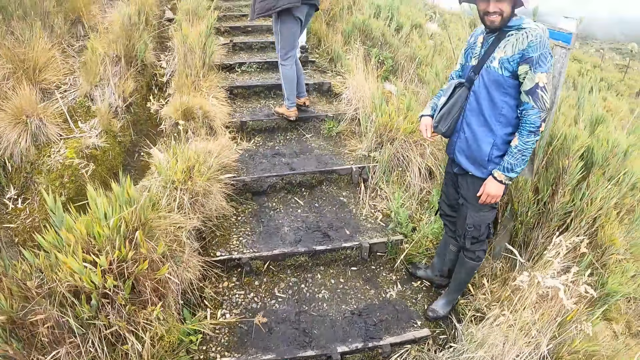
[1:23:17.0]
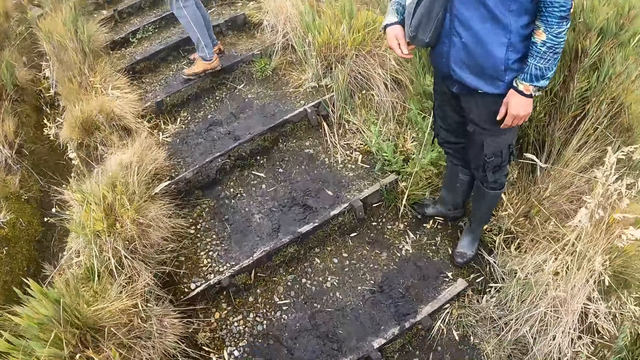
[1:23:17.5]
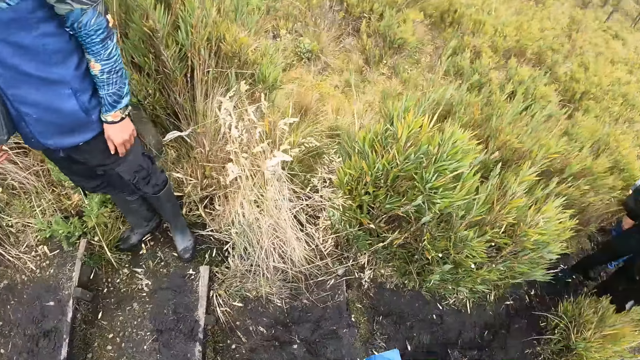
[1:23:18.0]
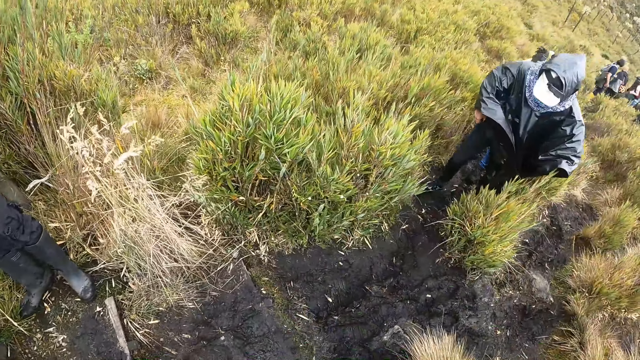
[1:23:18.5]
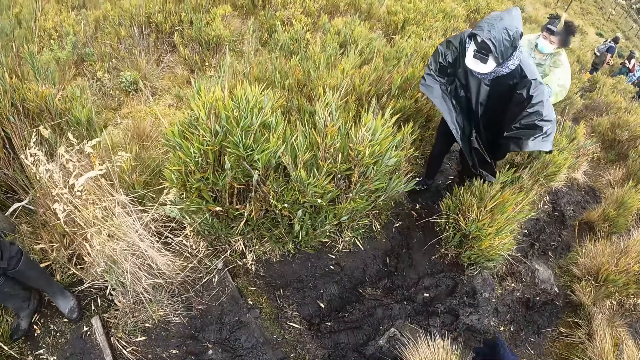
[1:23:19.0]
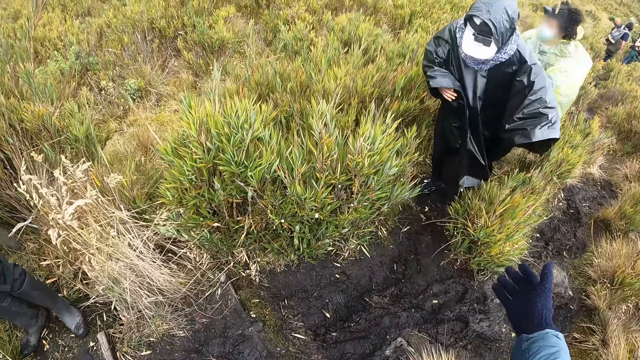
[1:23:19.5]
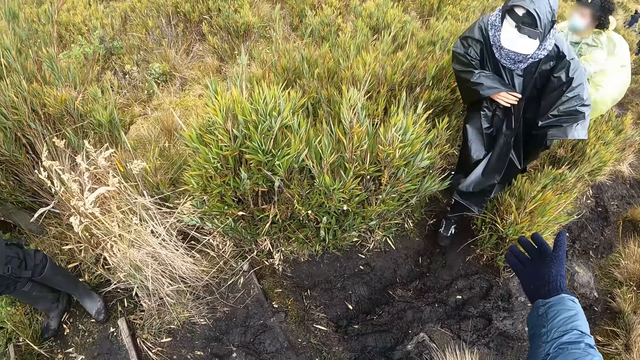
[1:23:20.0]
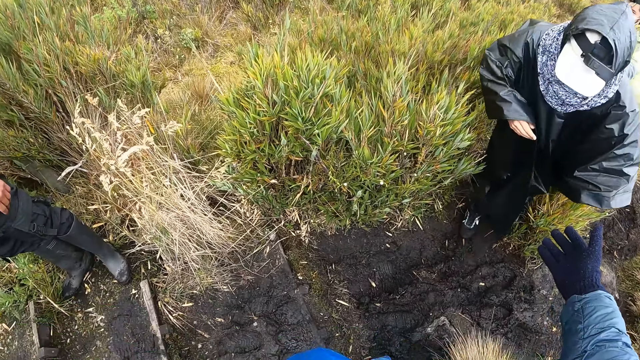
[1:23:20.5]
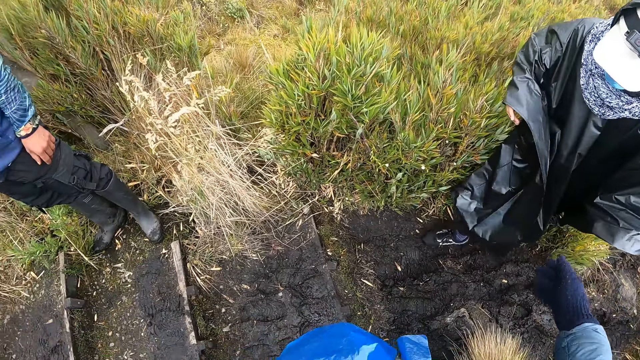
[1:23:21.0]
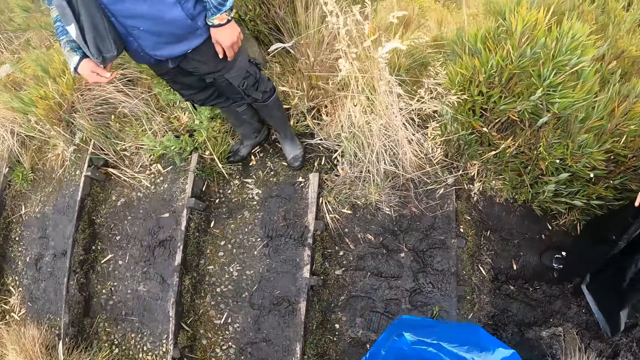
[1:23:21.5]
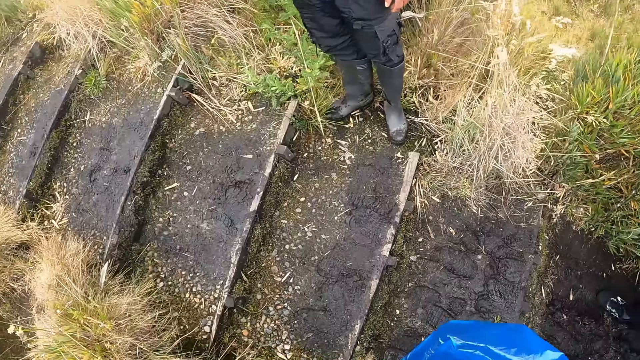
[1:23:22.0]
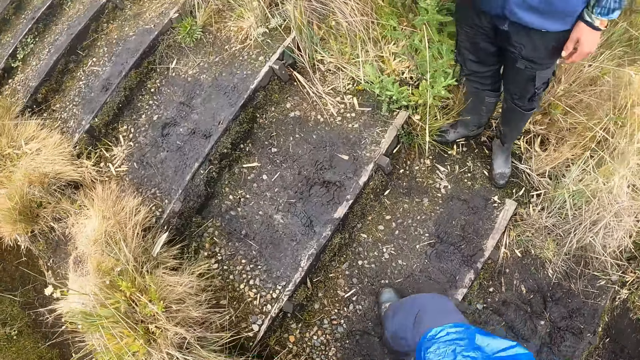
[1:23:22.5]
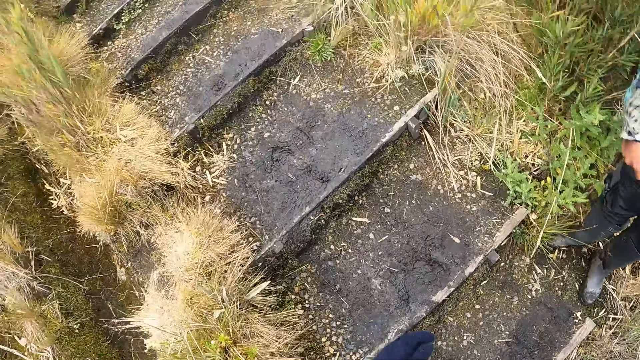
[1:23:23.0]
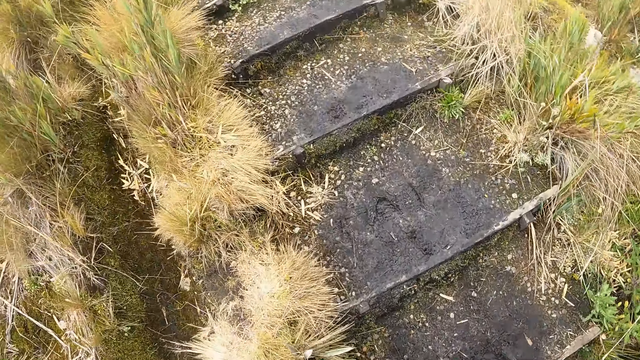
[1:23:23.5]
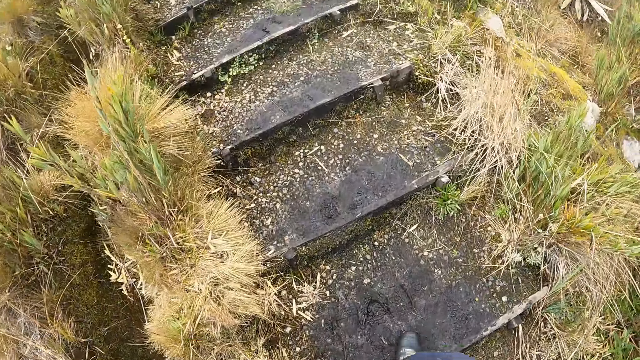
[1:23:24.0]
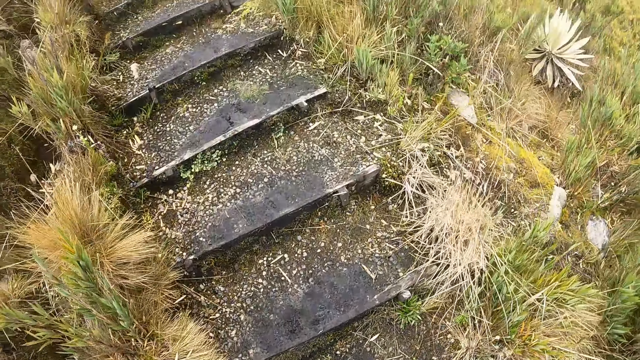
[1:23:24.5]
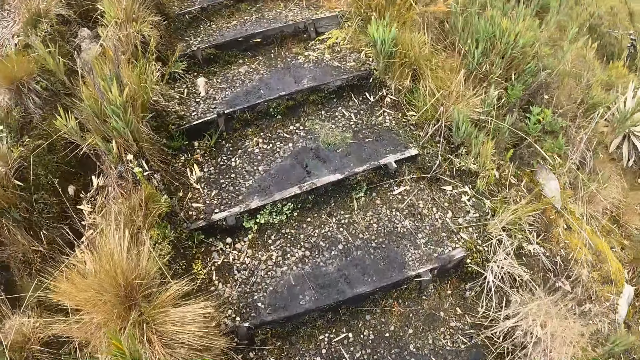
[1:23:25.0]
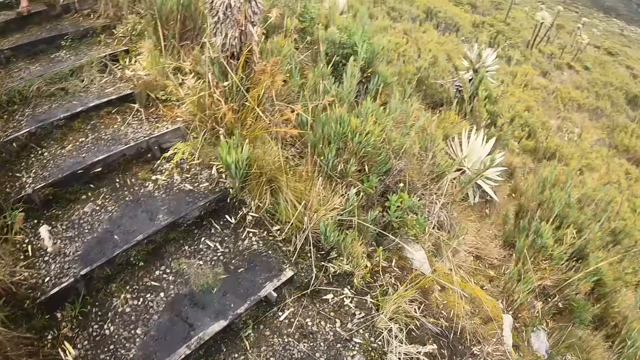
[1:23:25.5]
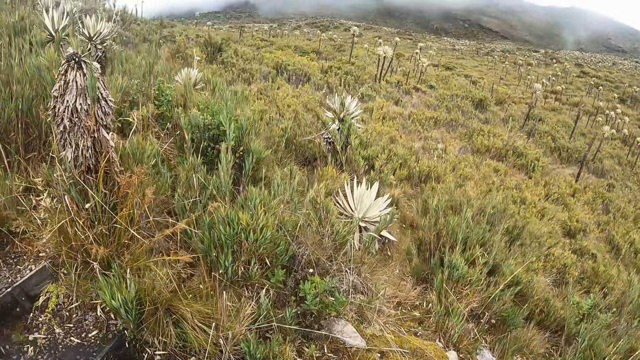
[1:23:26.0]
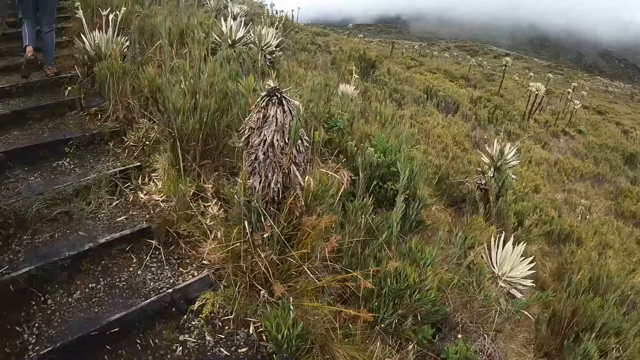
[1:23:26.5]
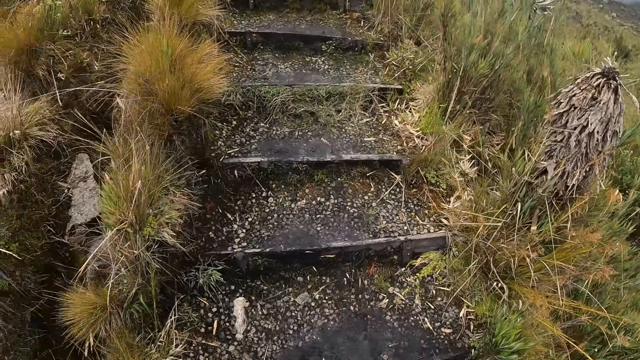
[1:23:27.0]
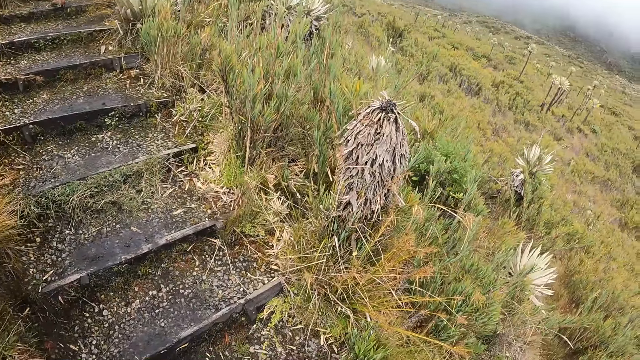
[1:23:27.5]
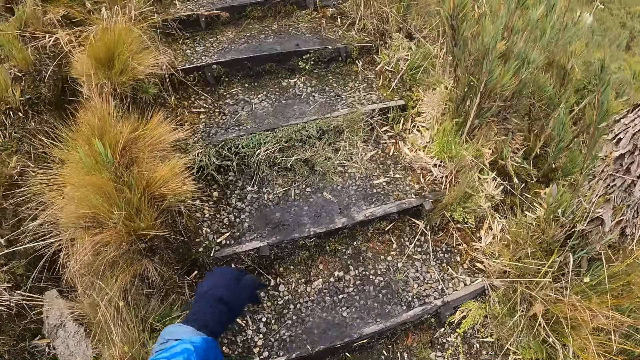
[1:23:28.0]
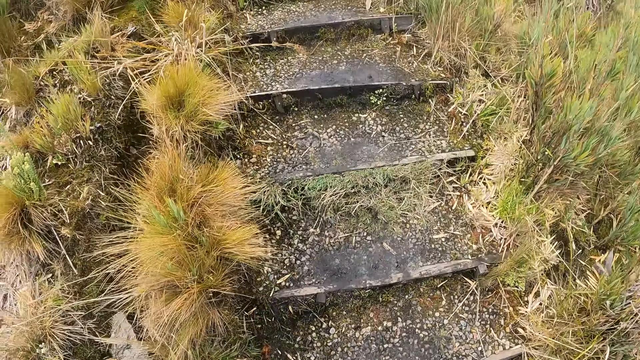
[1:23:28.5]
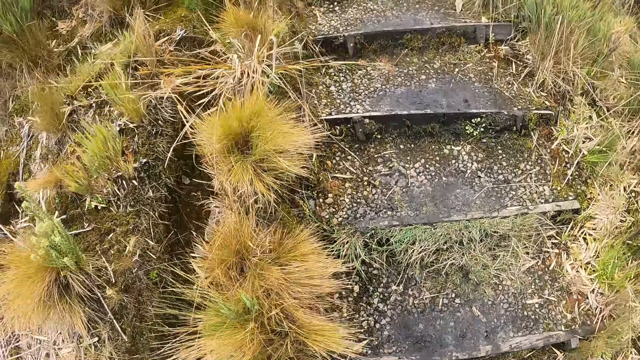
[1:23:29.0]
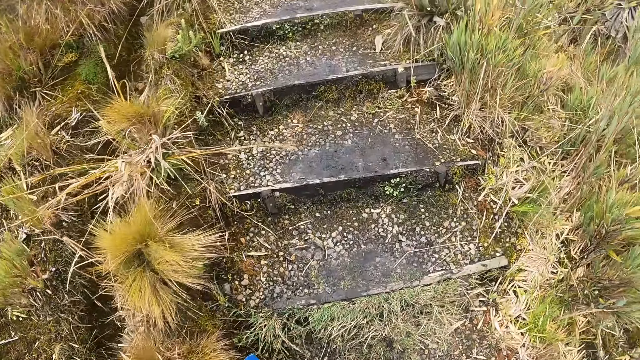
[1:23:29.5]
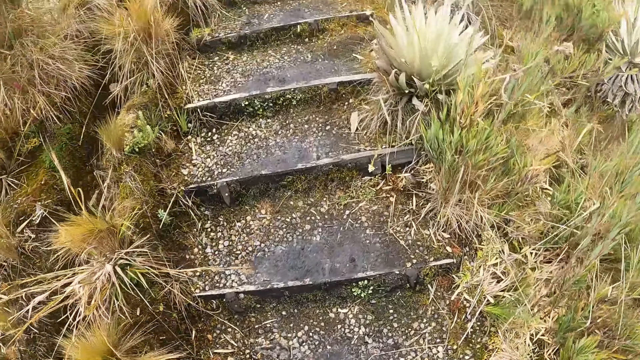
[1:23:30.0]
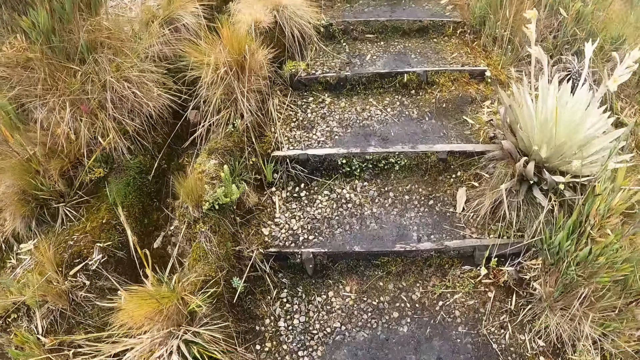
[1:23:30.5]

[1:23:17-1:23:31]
The camera wearer extends his right hand towards a man. He climbs some steps. He walks around.

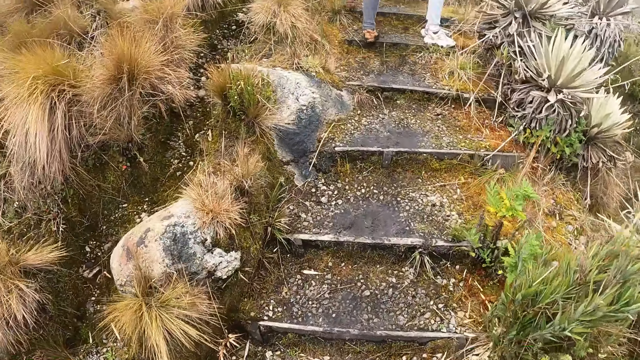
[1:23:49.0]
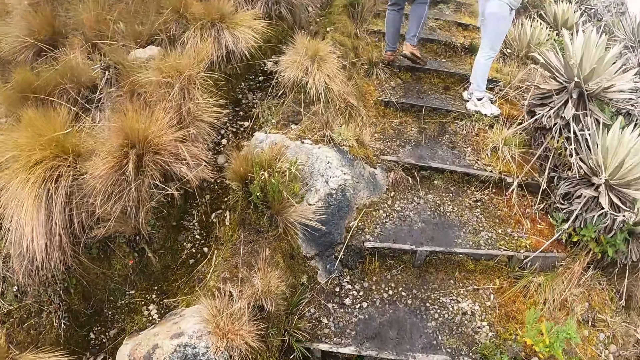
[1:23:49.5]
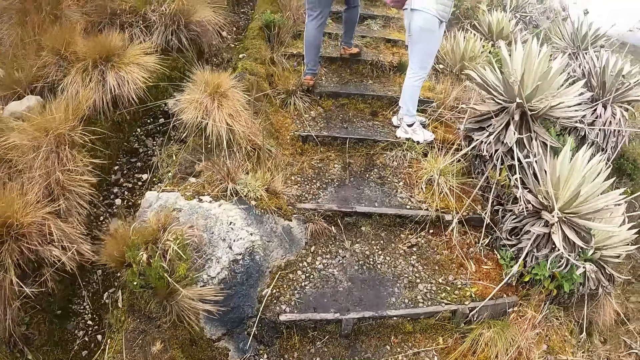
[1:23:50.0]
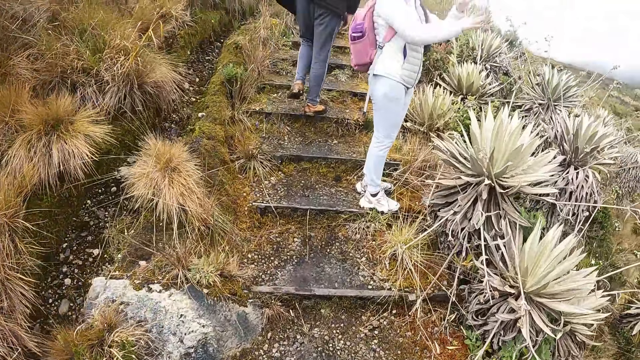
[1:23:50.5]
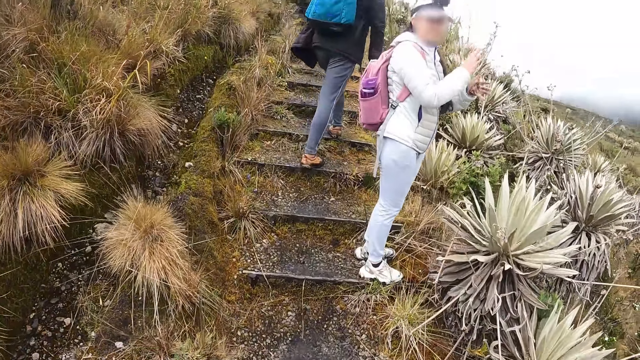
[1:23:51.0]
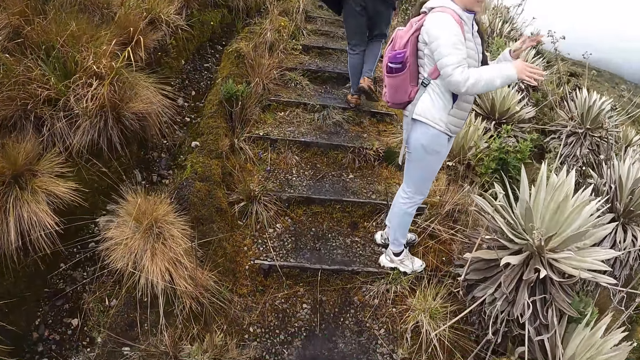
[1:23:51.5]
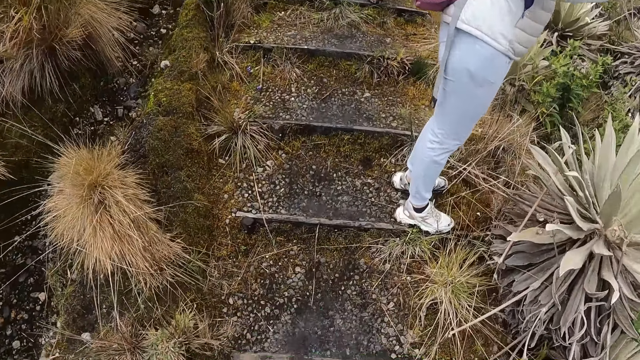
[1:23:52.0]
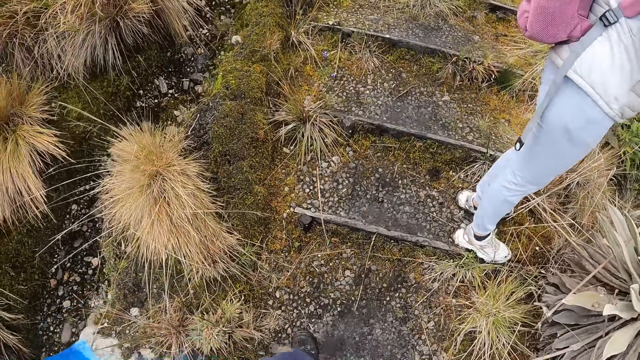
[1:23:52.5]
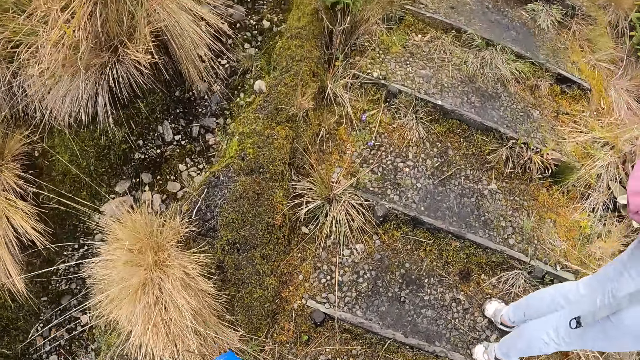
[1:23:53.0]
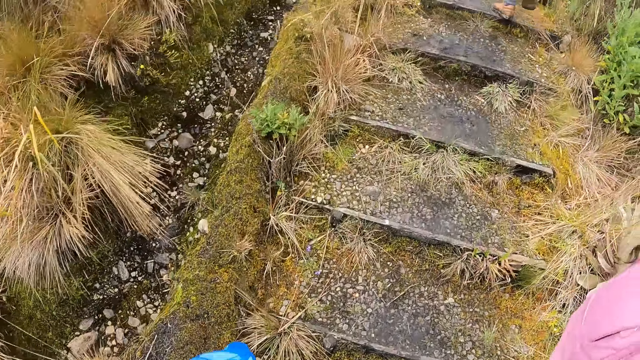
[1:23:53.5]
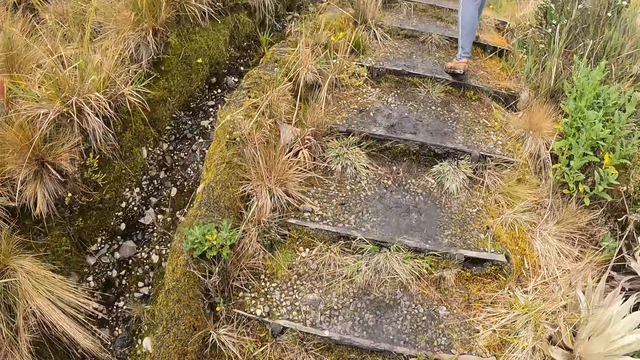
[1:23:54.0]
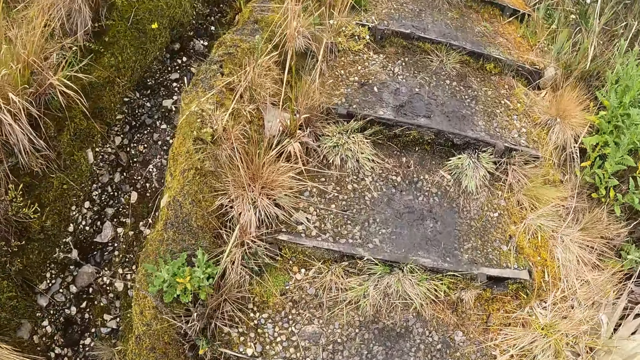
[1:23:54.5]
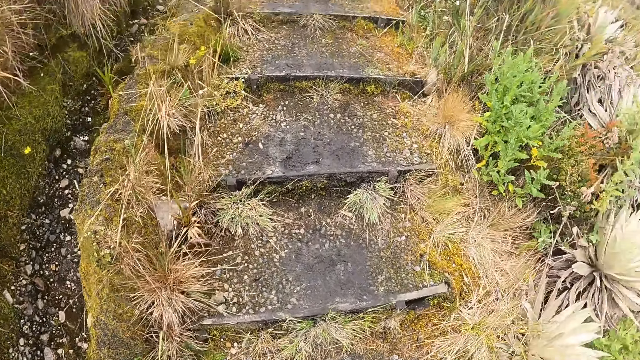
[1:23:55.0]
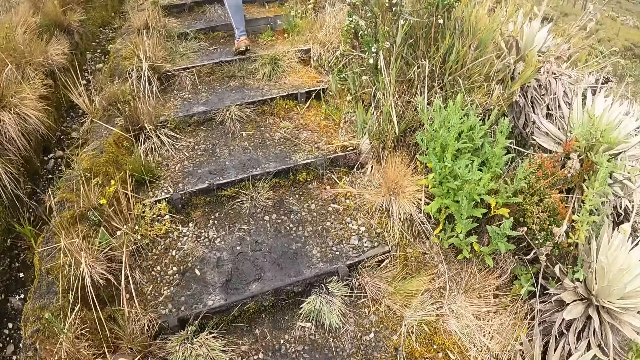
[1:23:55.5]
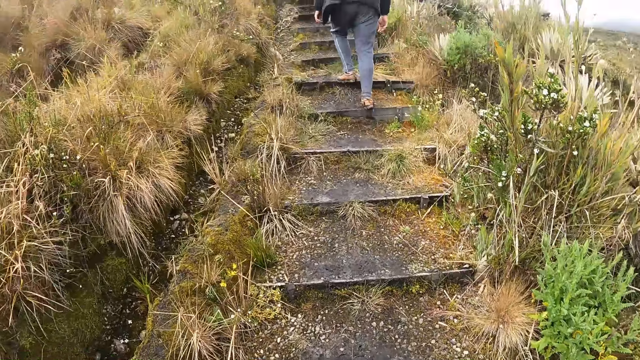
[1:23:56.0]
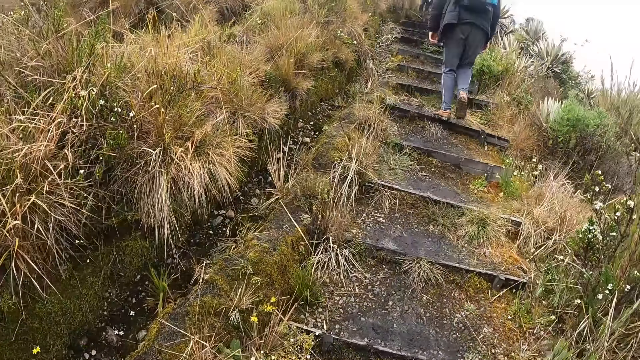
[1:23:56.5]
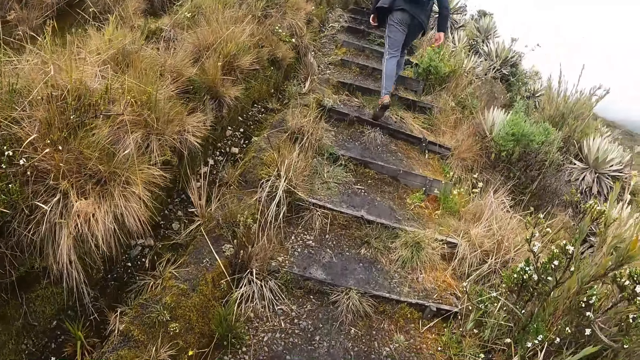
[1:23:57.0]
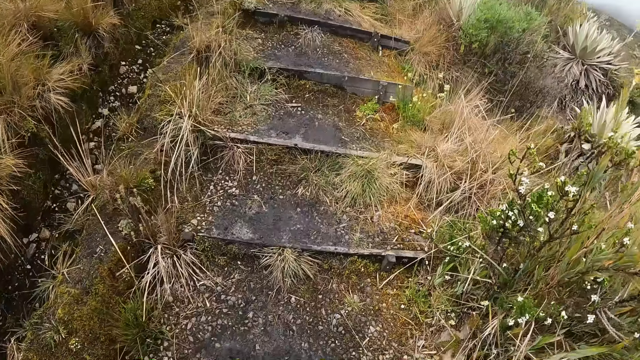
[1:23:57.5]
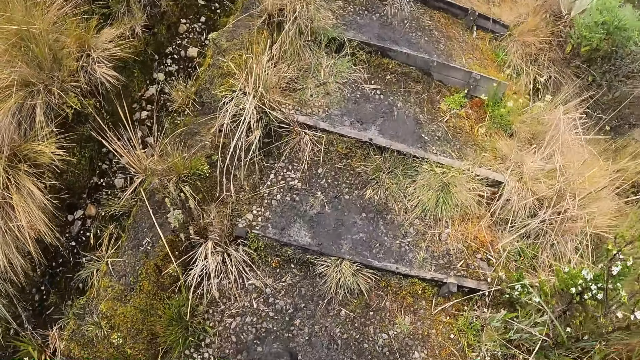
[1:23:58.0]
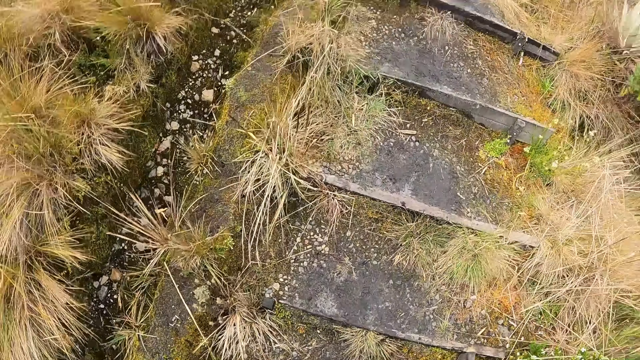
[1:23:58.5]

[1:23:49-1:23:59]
A woman cleans her hands.
